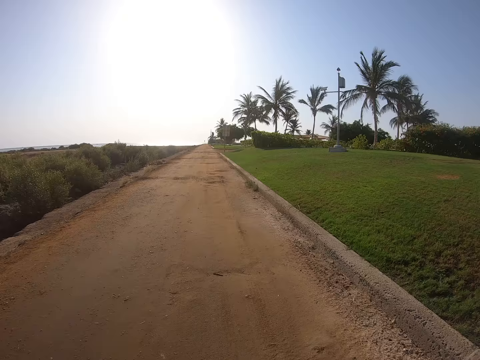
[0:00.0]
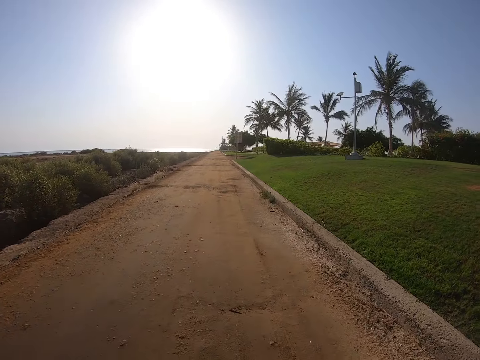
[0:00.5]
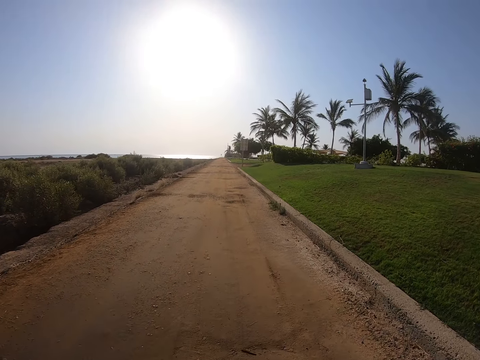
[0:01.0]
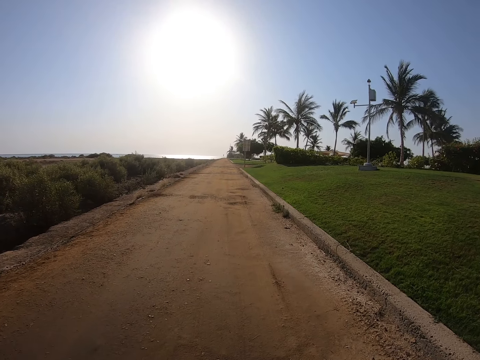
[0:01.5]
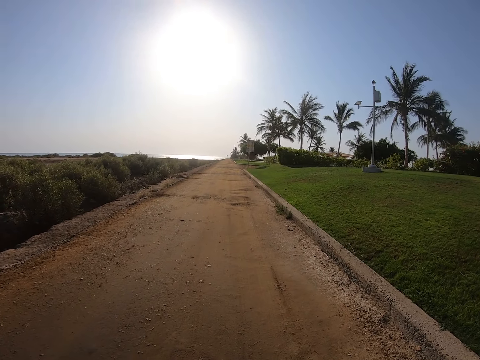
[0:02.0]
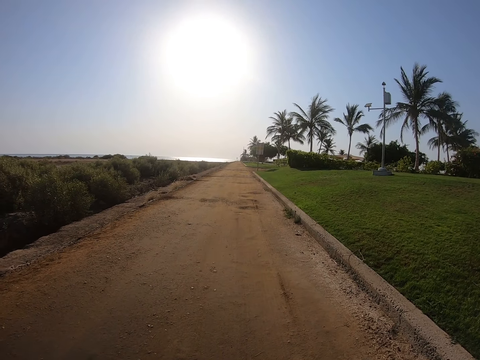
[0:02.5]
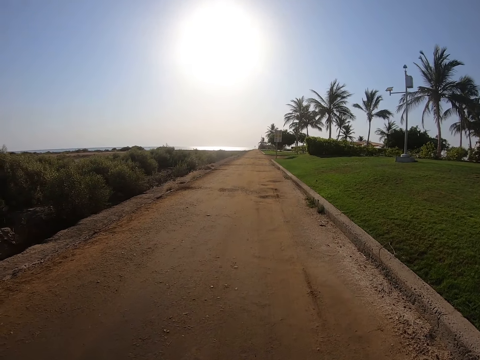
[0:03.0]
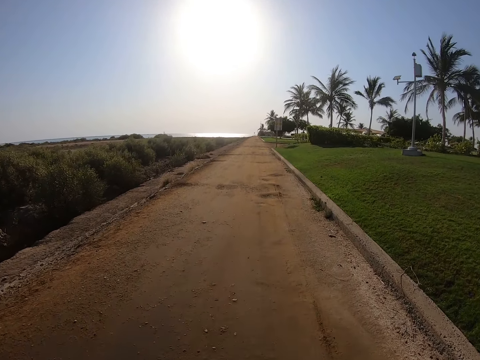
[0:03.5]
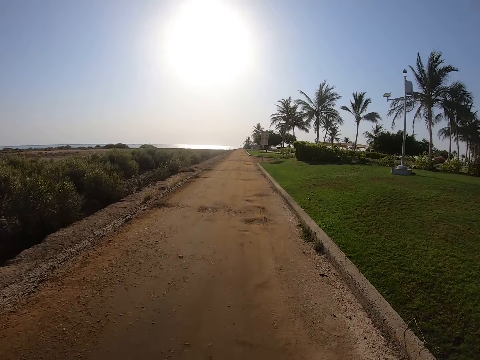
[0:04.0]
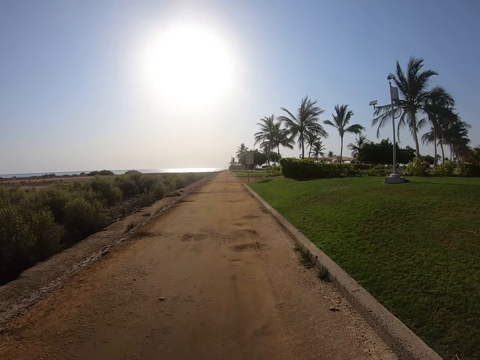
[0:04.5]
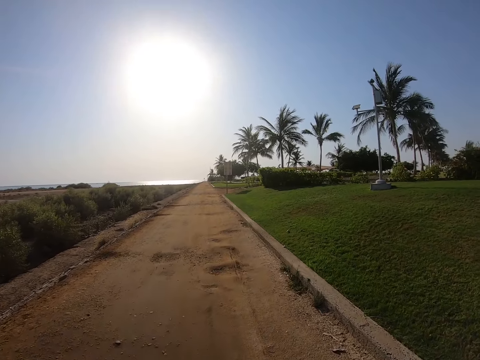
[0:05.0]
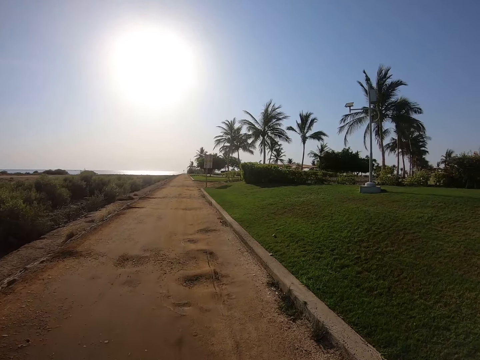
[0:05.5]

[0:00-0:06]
The camera wearer cycles the bicycle. They walk on the road.
